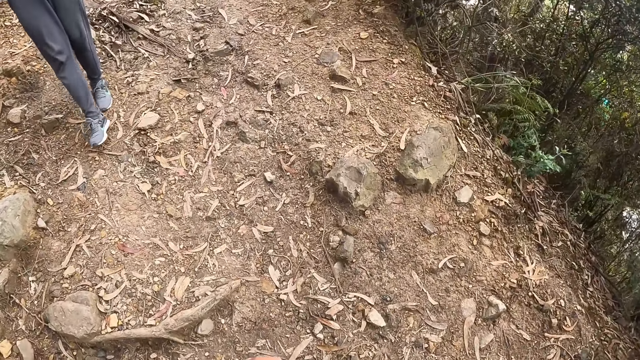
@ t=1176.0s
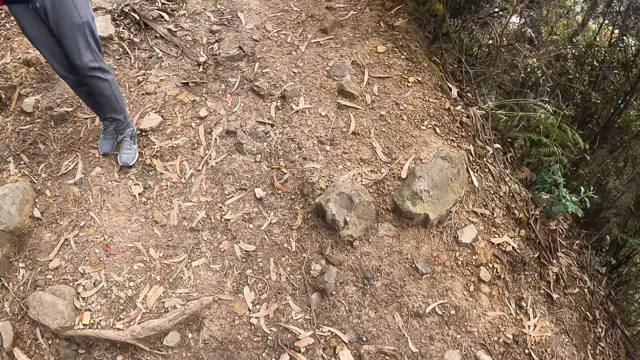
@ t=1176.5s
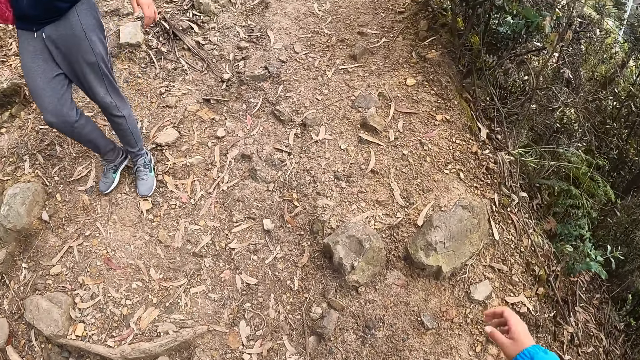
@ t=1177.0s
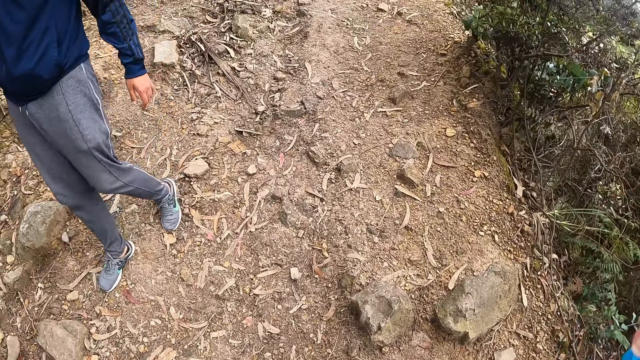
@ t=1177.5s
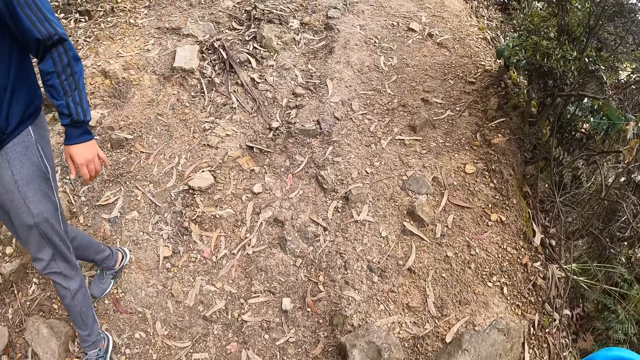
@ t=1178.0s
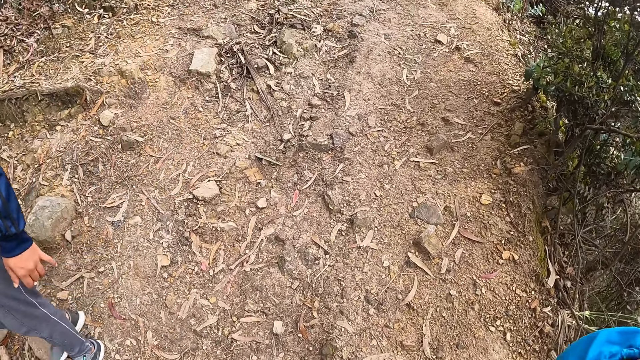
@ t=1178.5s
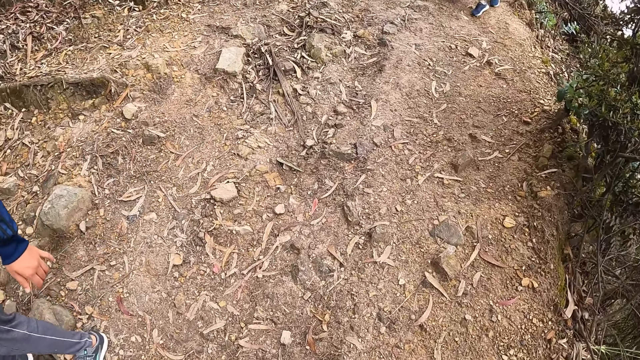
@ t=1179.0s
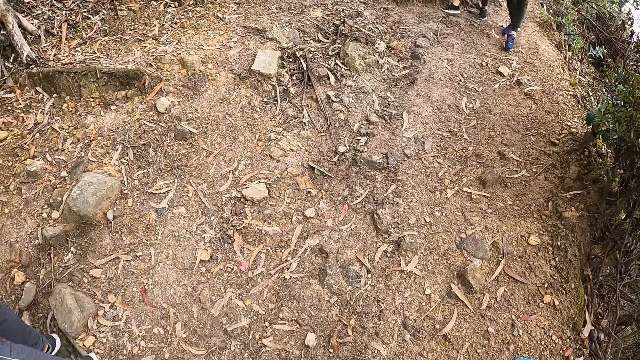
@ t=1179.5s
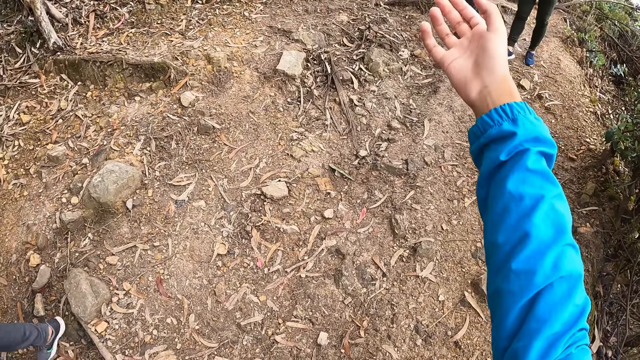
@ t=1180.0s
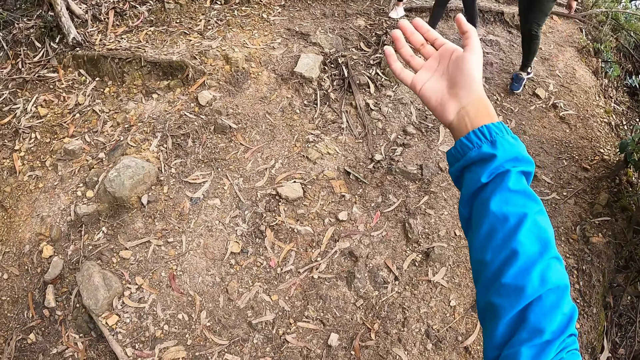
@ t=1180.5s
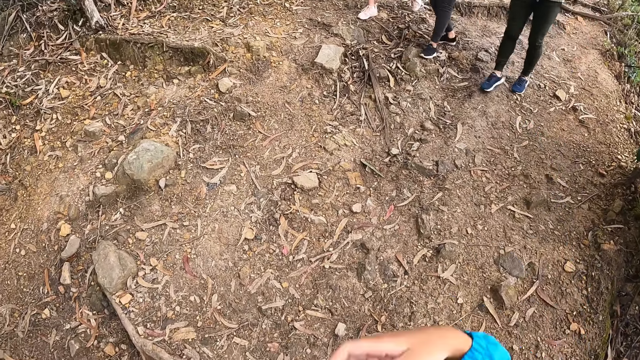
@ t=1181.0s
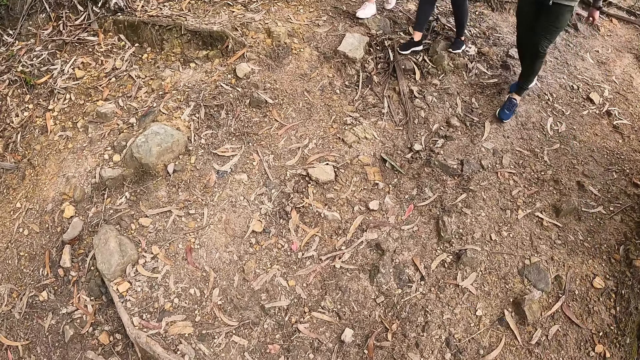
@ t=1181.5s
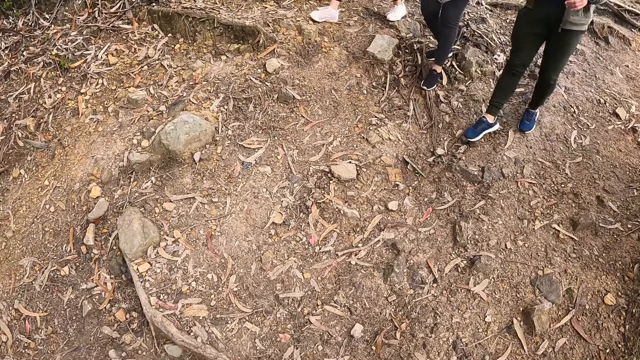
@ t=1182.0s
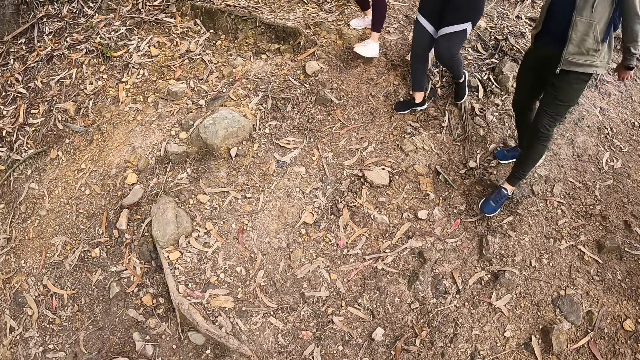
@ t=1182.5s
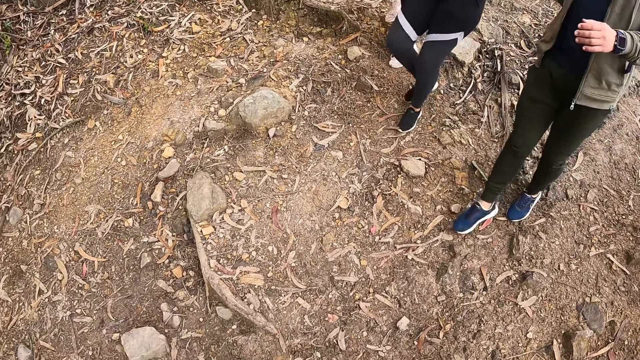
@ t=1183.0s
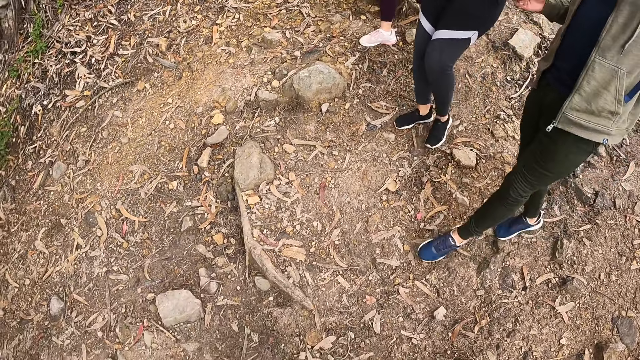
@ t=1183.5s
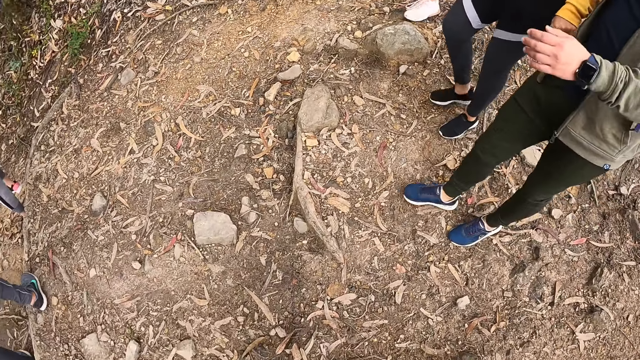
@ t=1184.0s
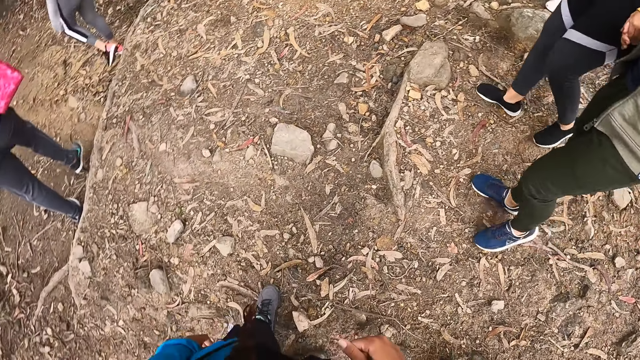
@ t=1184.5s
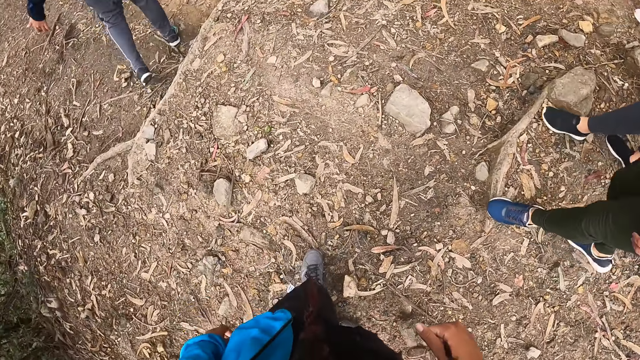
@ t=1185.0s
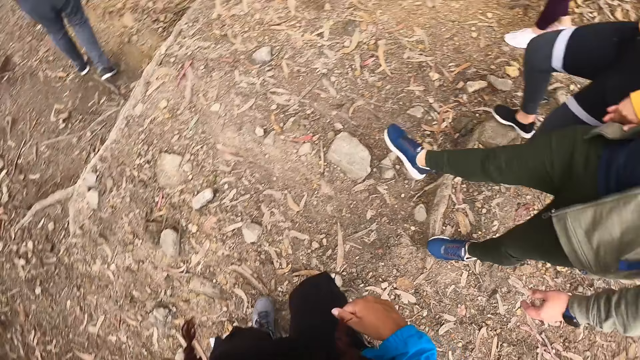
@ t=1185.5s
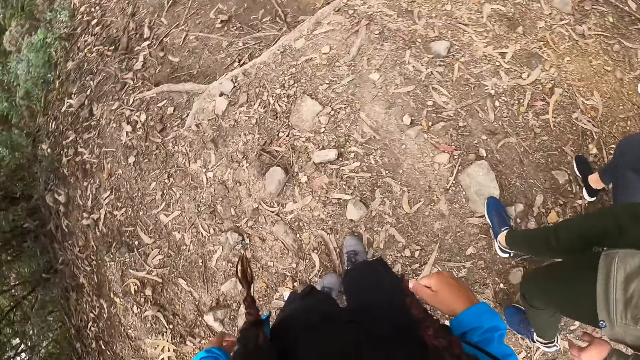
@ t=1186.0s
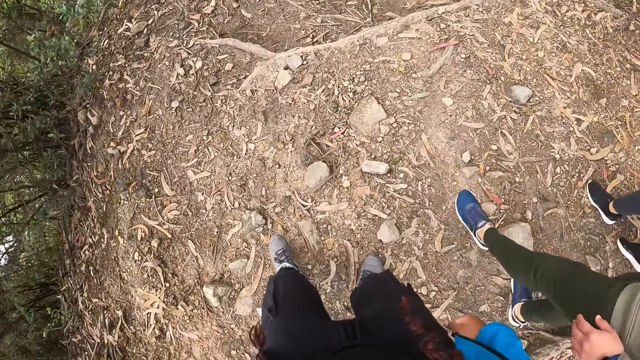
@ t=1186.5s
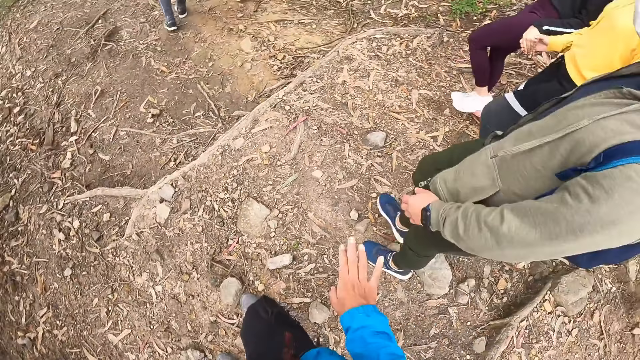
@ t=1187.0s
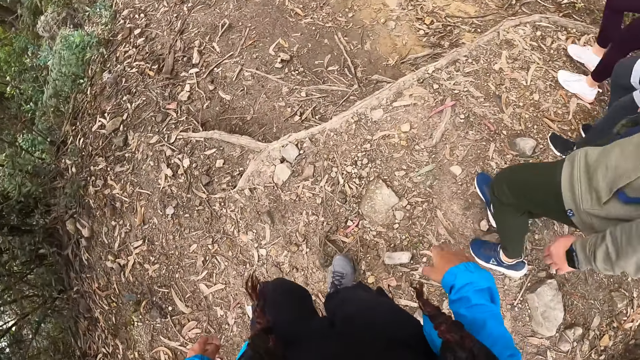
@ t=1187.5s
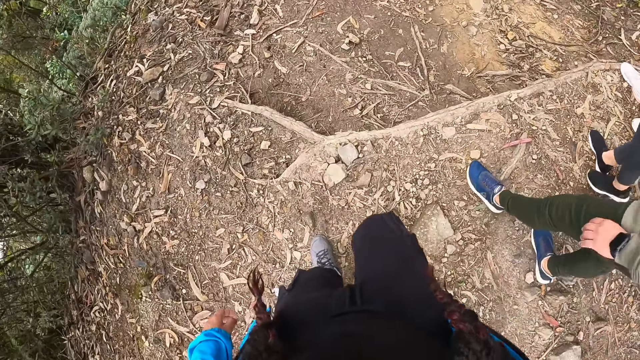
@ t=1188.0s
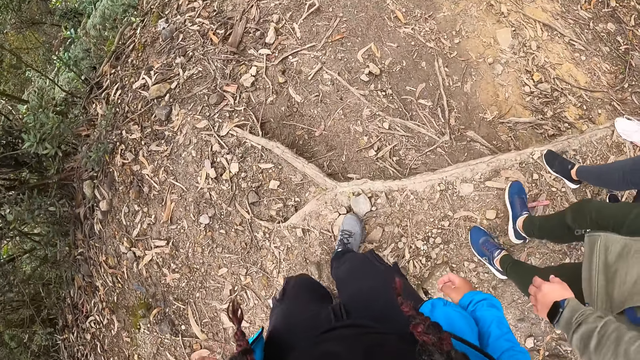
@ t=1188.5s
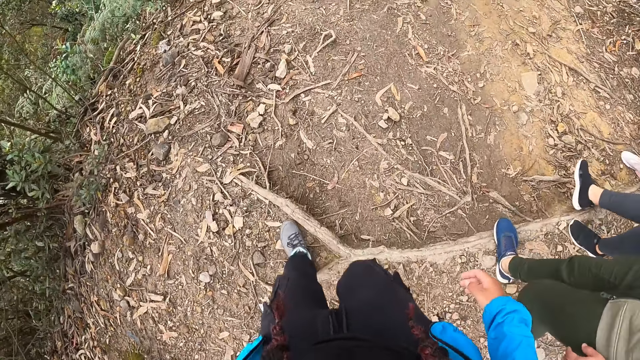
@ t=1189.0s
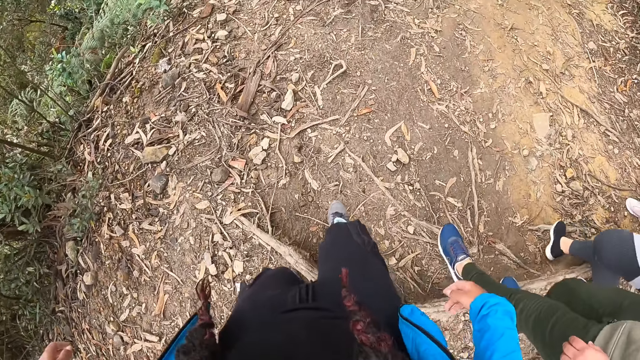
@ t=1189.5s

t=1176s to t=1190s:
The camera wearer lifts his hand. He points to the other side and puts down his hand. He looks around. He walks on the pathway.

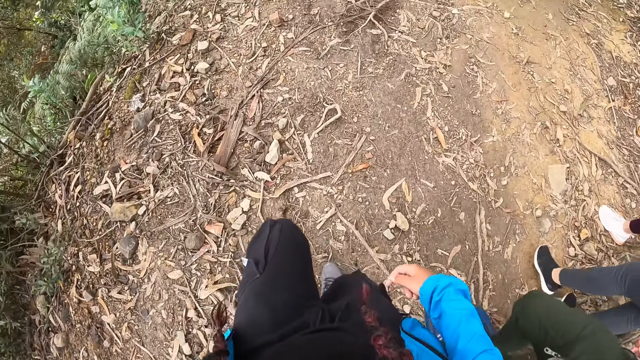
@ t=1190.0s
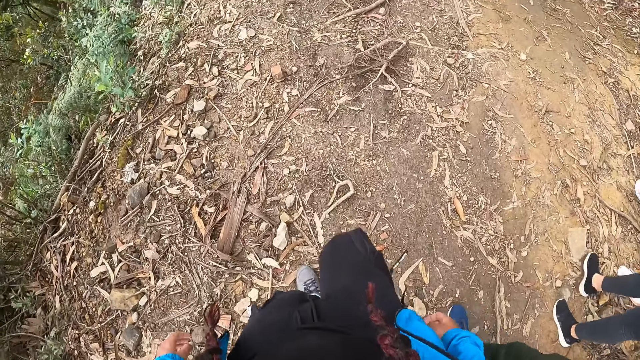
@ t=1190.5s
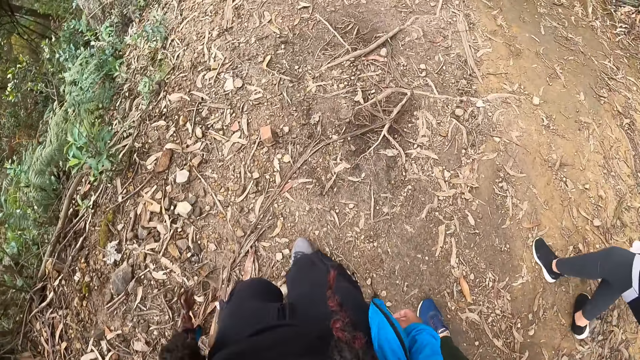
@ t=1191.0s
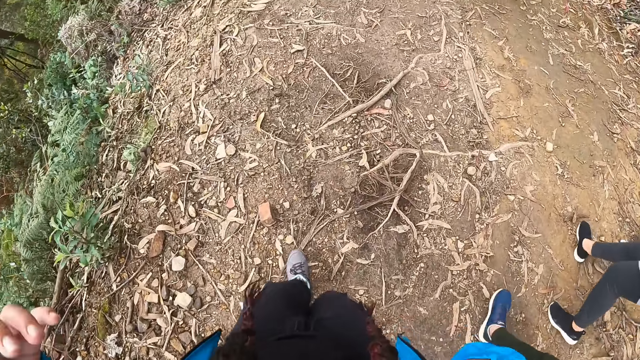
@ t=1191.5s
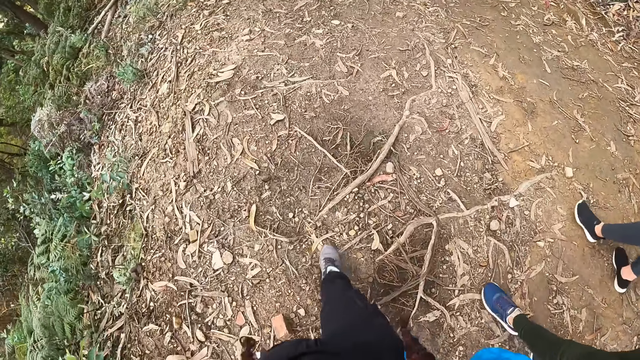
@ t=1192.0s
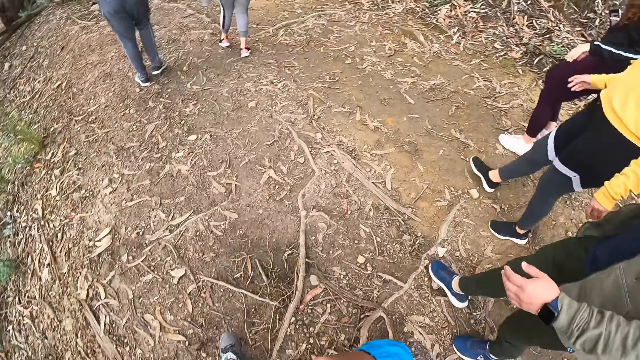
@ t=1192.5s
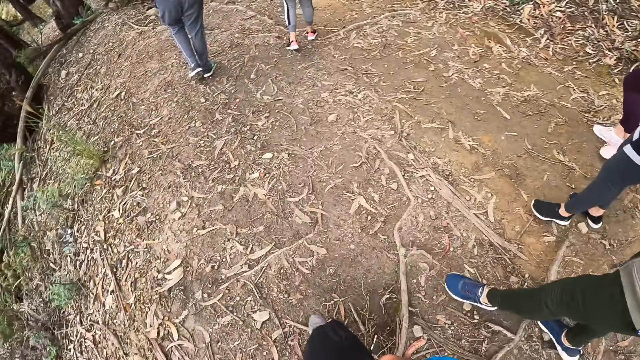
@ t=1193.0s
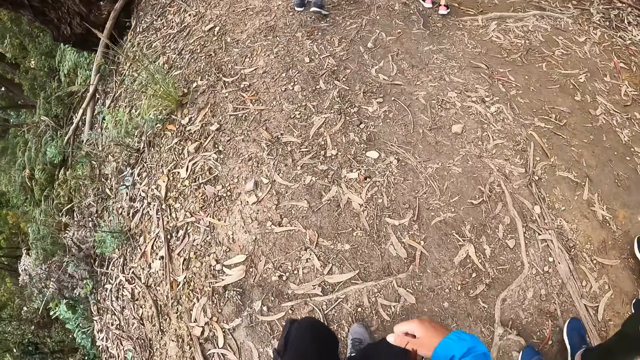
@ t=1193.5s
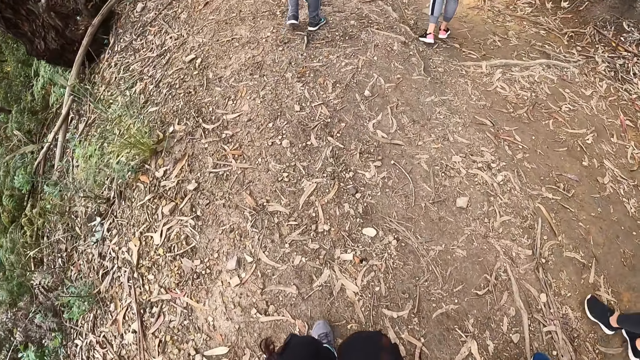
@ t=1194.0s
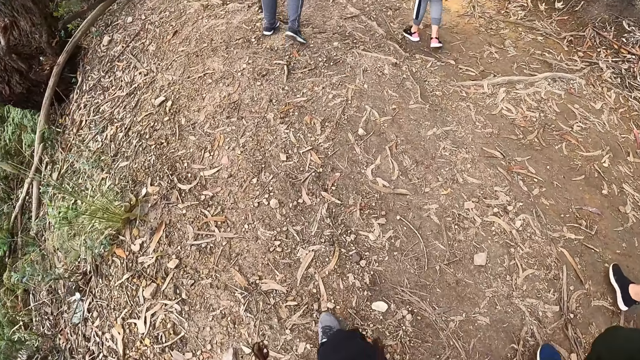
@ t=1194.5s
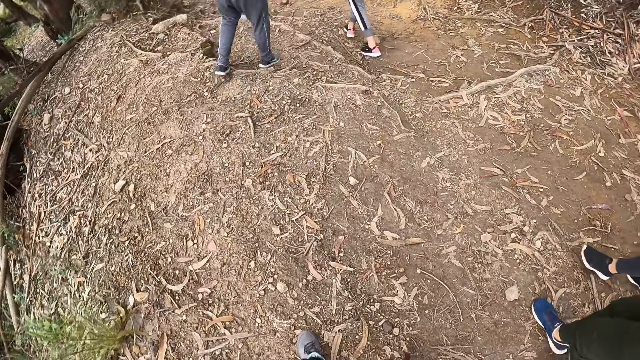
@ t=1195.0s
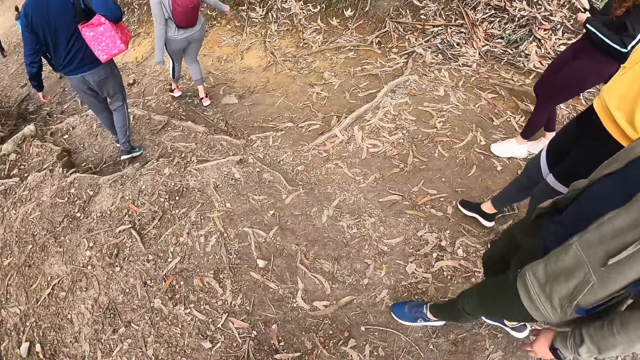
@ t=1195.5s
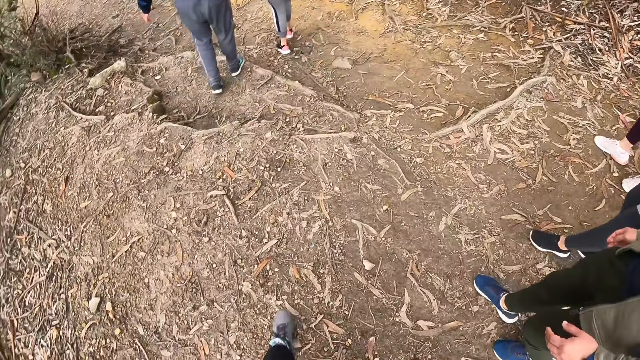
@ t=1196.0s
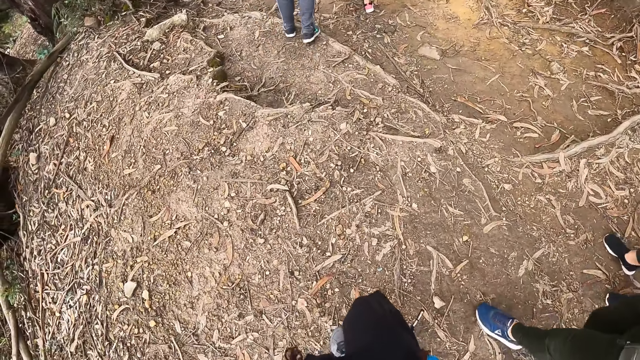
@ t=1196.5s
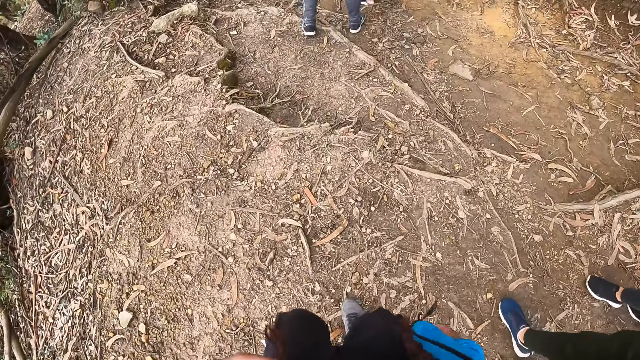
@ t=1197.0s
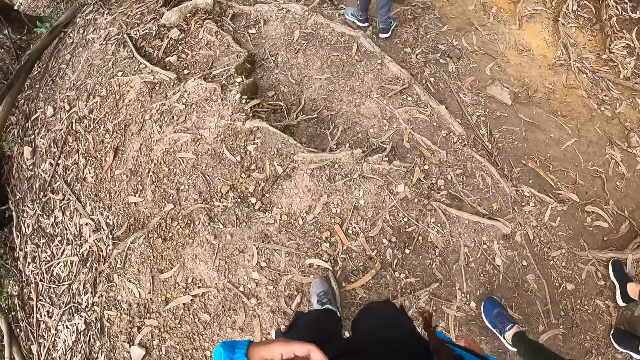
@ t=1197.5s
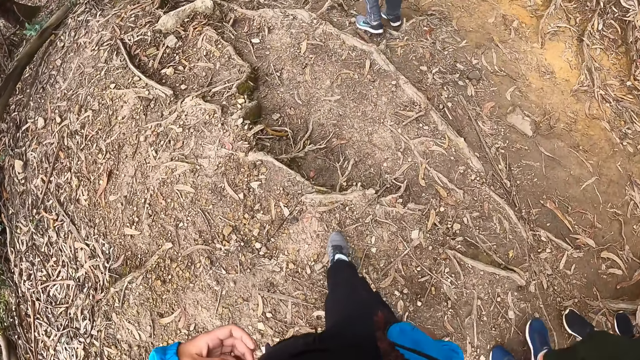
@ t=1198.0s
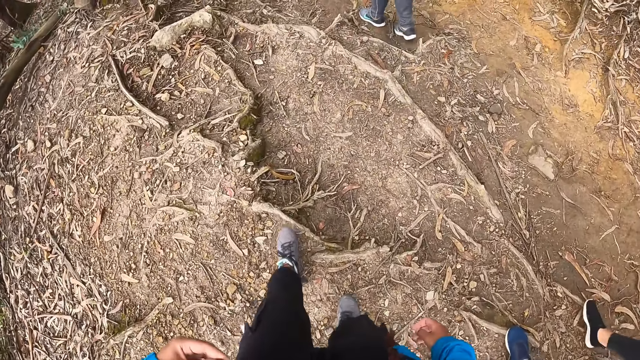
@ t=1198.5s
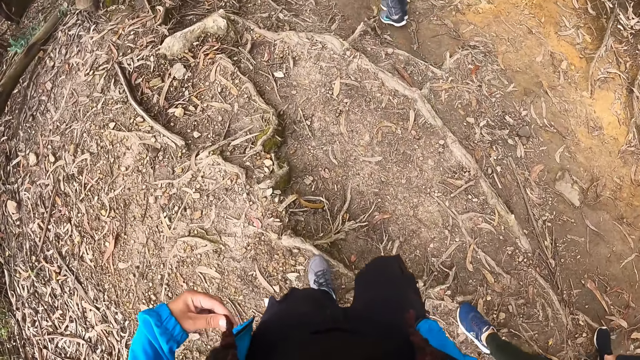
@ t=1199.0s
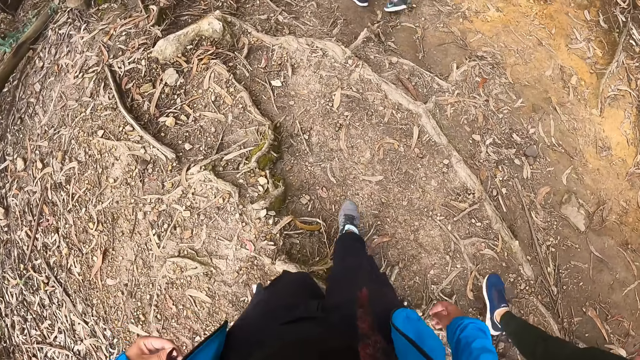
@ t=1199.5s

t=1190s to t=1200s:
The camera wearer moves his hand. A lady walks down the hill.
